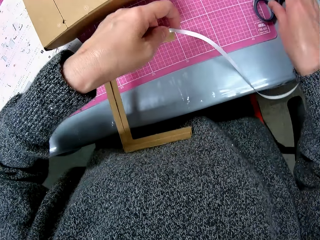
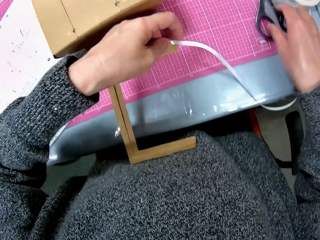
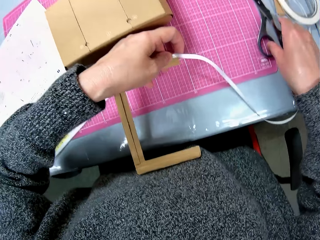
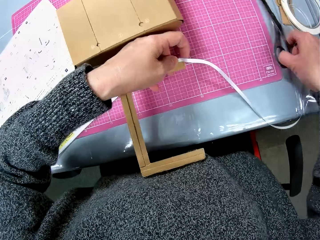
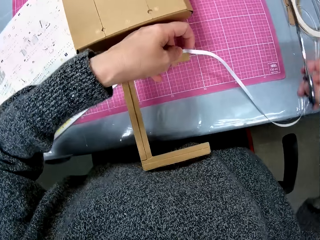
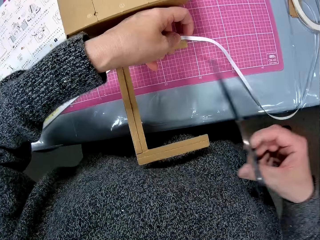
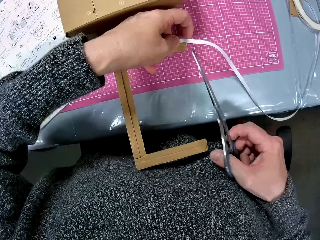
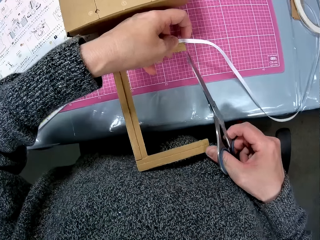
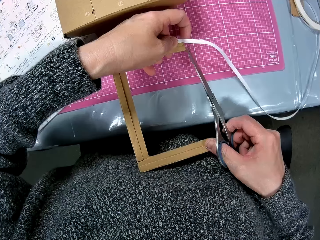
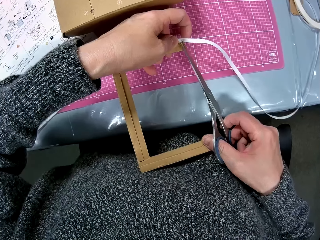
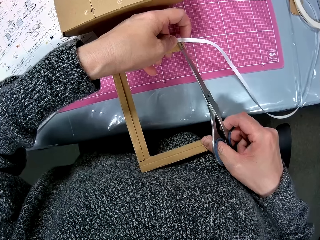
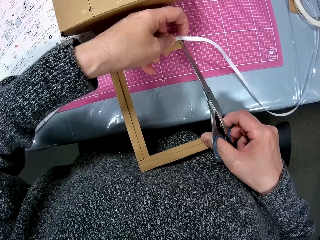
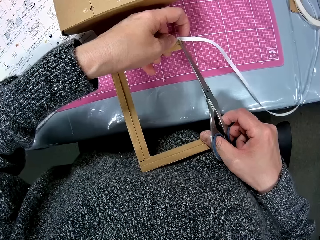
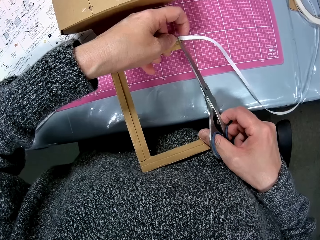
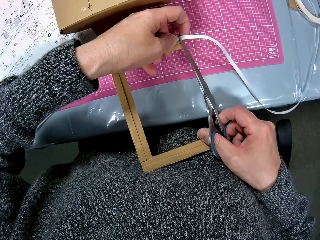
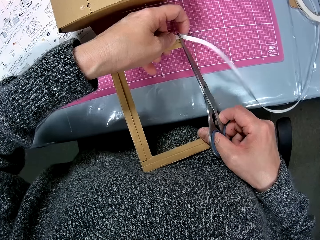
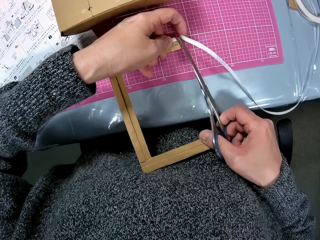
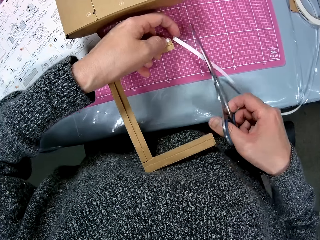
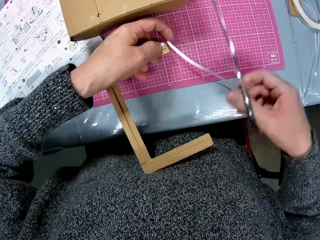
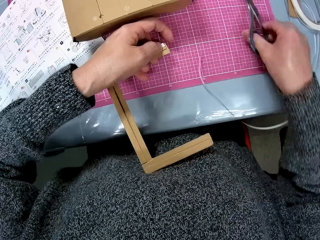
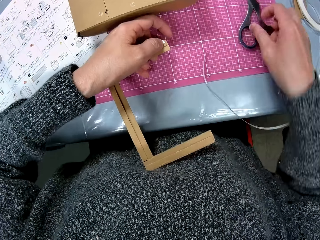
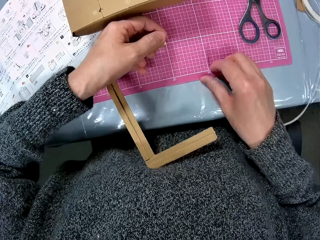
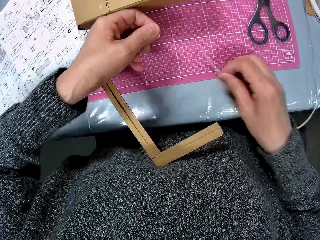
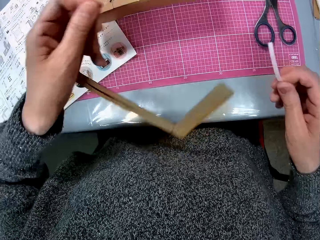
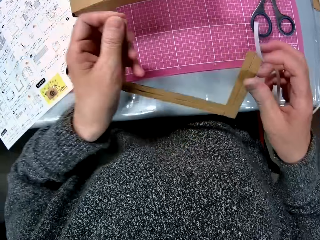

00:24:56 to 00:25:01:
The camera wearer picks scissors from the table. They cut the paper tape with the scissors. They drop the scissors on the table.
